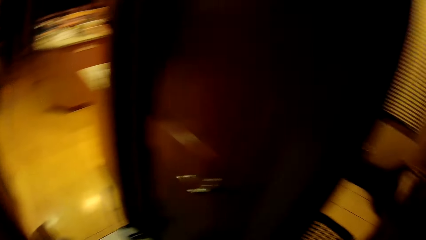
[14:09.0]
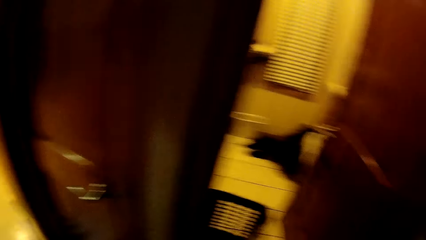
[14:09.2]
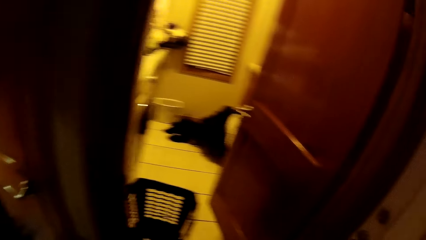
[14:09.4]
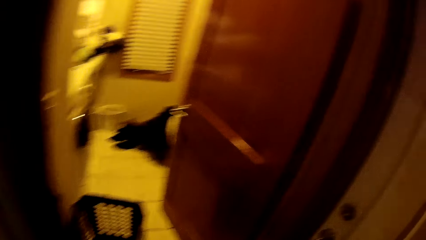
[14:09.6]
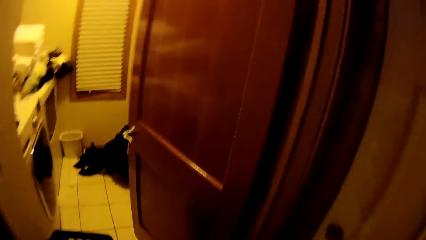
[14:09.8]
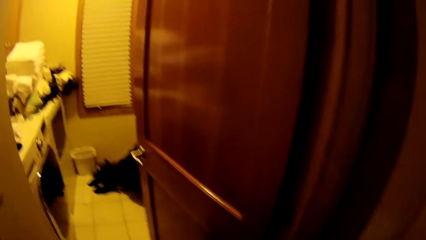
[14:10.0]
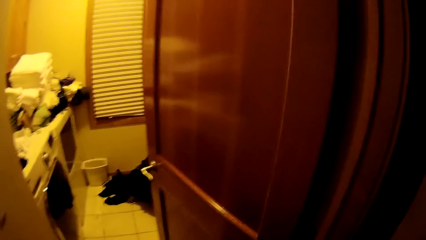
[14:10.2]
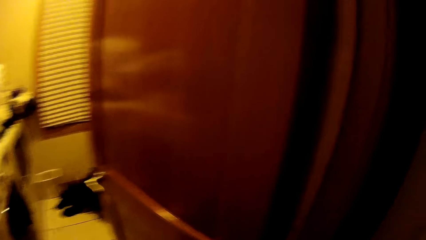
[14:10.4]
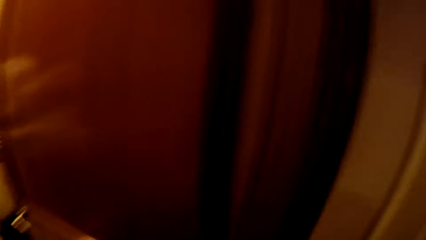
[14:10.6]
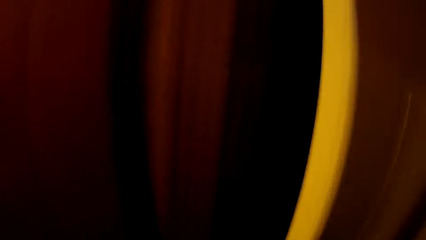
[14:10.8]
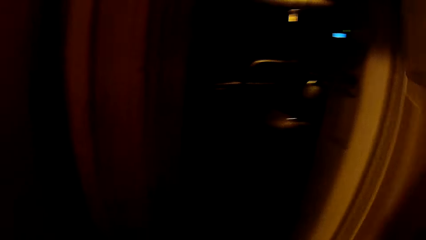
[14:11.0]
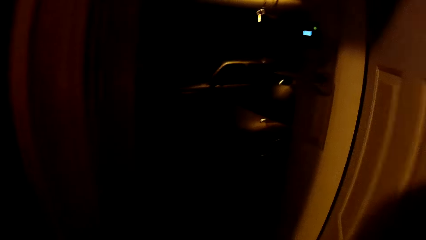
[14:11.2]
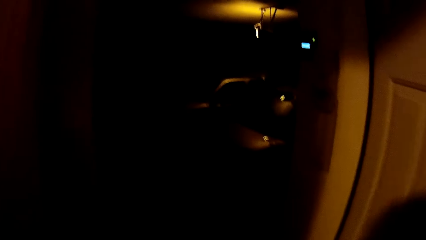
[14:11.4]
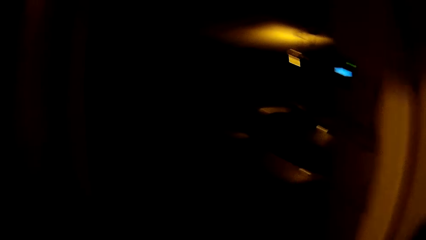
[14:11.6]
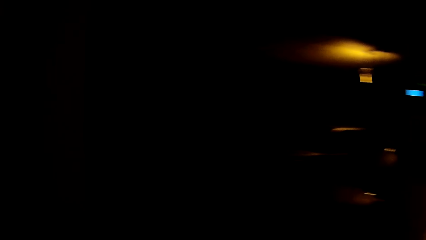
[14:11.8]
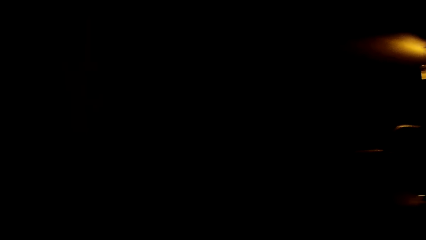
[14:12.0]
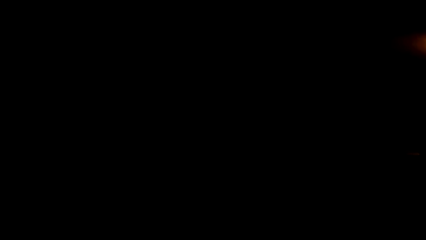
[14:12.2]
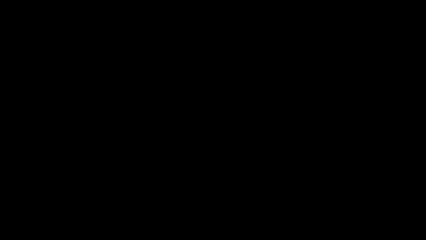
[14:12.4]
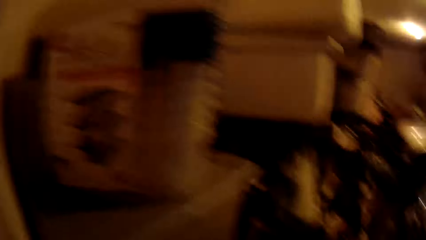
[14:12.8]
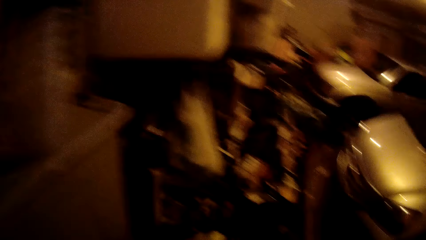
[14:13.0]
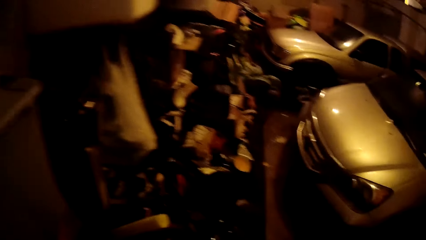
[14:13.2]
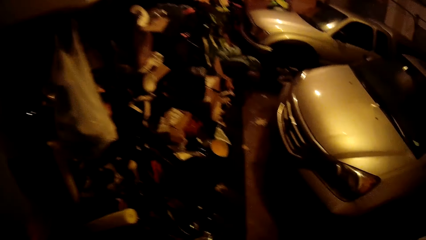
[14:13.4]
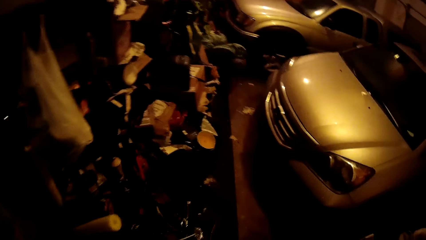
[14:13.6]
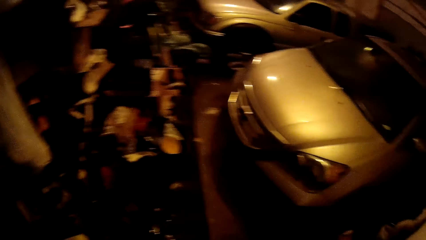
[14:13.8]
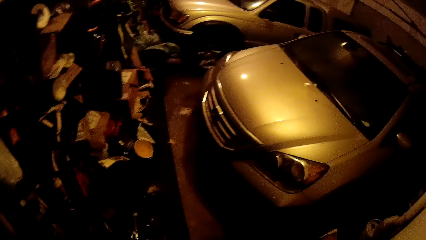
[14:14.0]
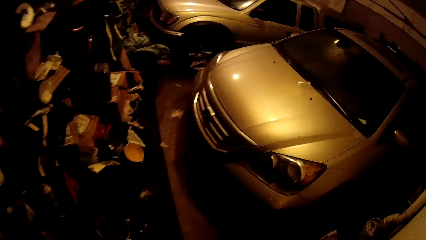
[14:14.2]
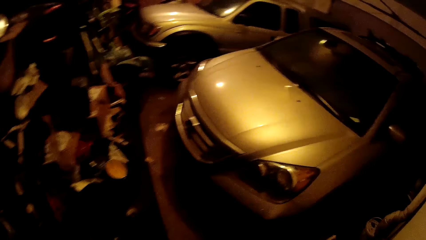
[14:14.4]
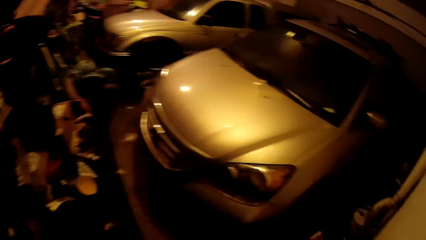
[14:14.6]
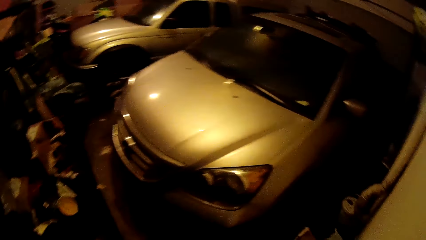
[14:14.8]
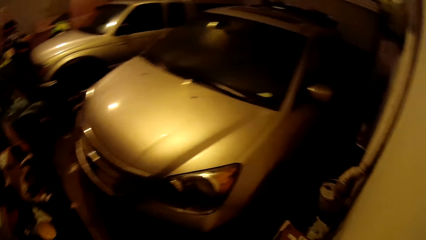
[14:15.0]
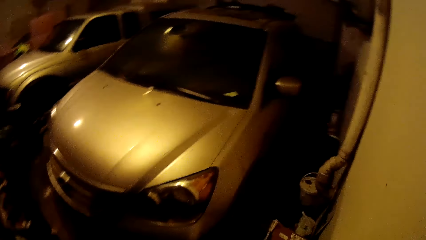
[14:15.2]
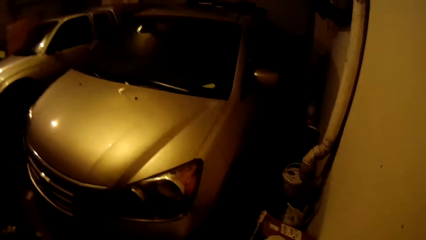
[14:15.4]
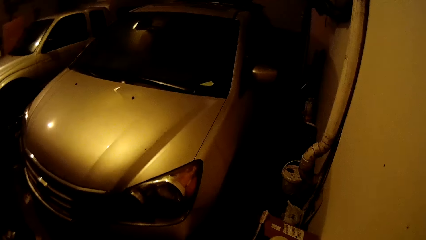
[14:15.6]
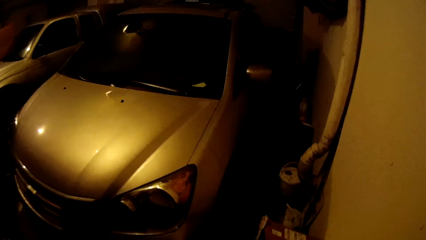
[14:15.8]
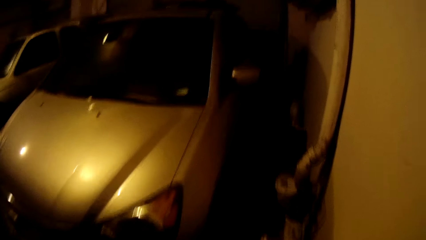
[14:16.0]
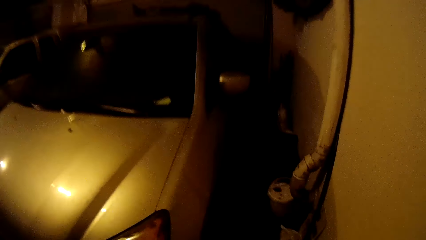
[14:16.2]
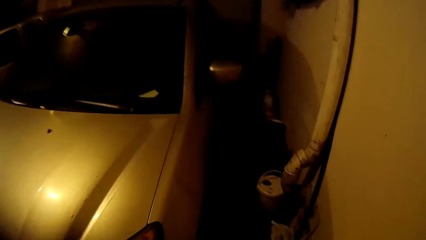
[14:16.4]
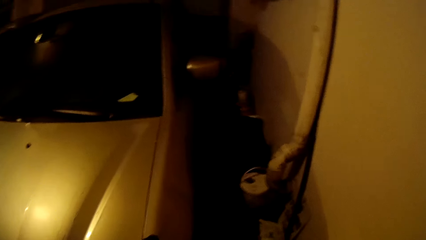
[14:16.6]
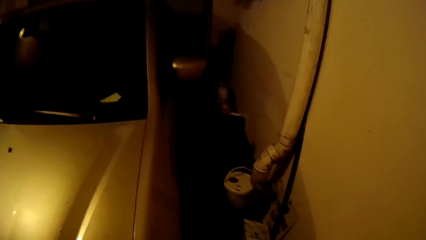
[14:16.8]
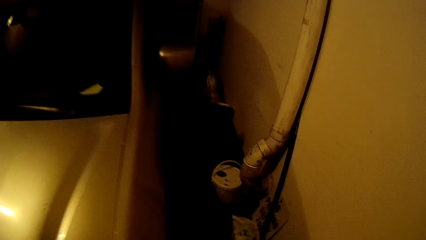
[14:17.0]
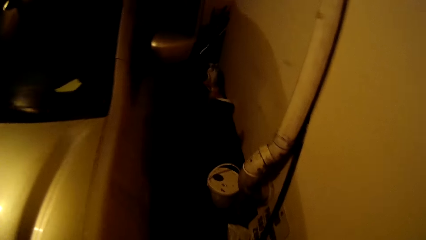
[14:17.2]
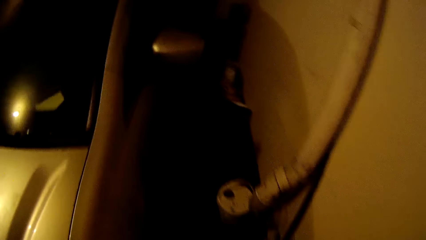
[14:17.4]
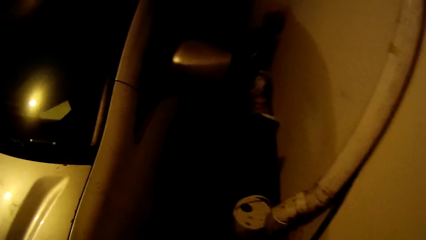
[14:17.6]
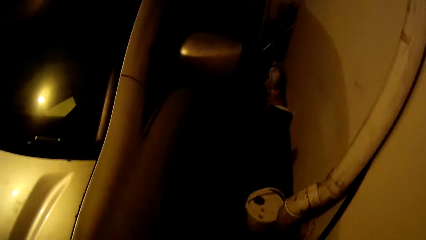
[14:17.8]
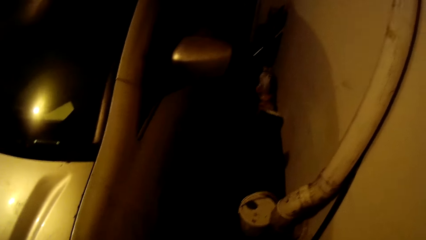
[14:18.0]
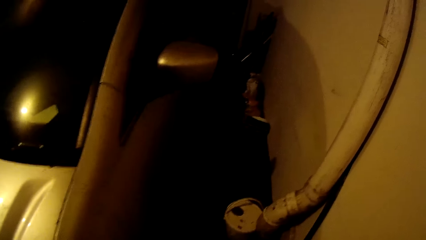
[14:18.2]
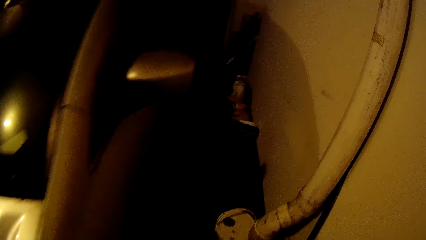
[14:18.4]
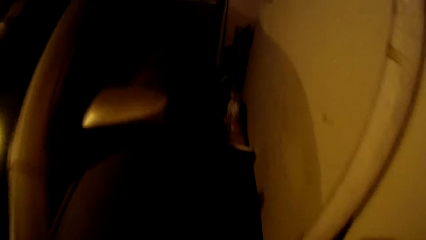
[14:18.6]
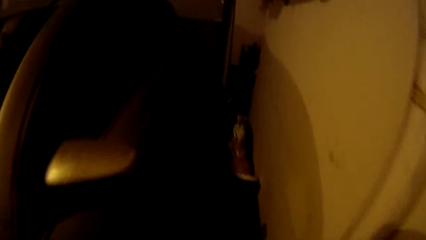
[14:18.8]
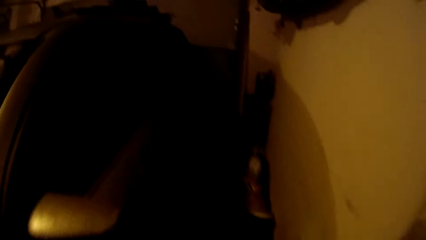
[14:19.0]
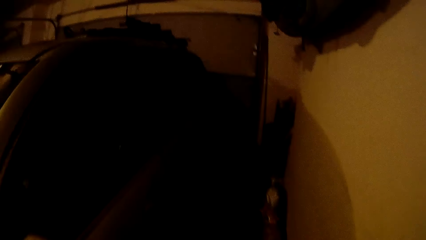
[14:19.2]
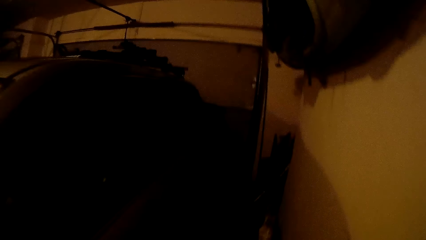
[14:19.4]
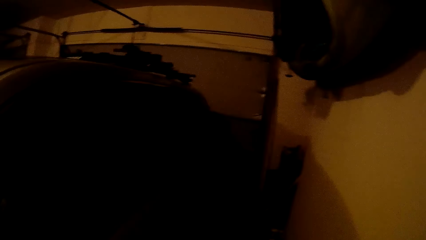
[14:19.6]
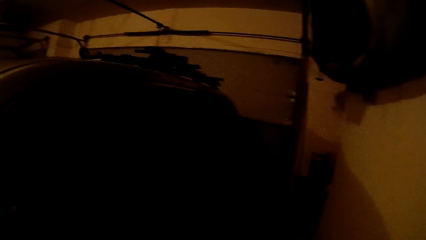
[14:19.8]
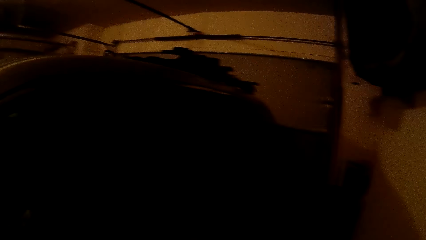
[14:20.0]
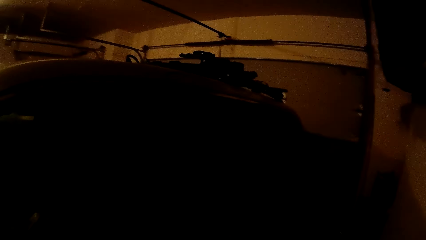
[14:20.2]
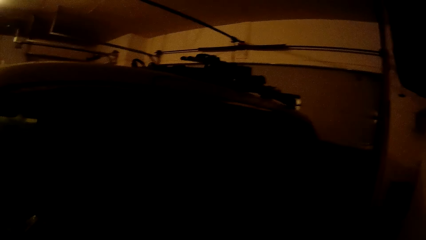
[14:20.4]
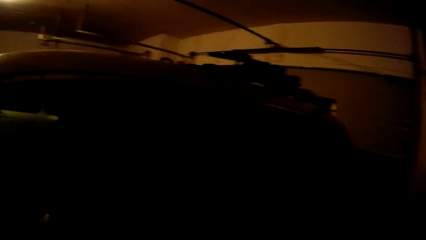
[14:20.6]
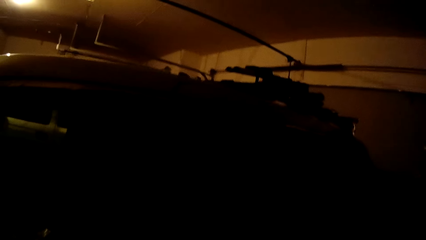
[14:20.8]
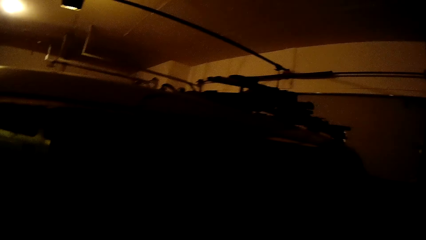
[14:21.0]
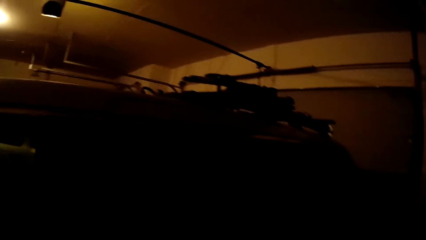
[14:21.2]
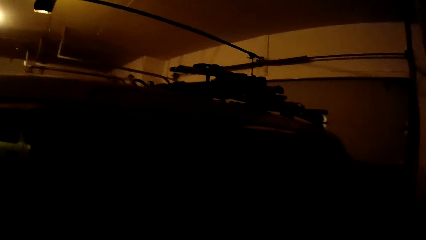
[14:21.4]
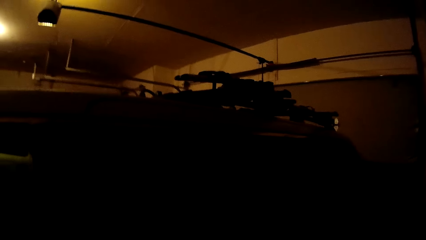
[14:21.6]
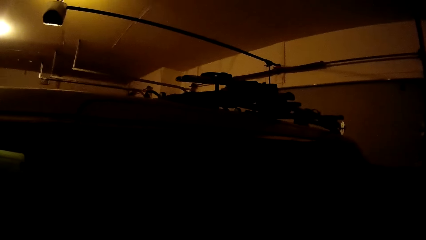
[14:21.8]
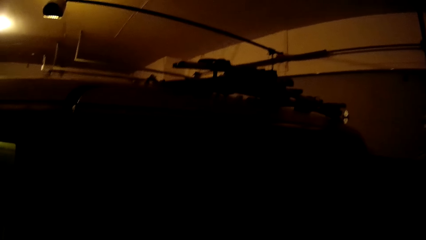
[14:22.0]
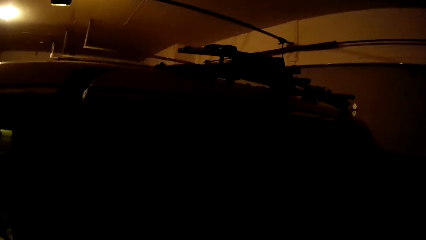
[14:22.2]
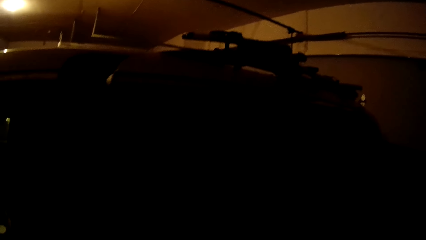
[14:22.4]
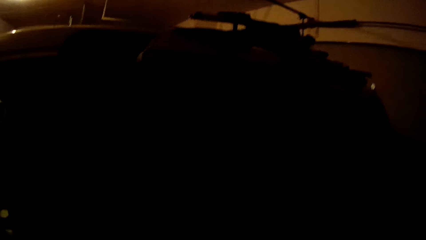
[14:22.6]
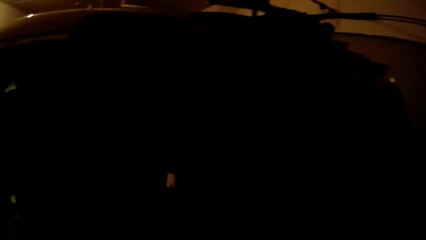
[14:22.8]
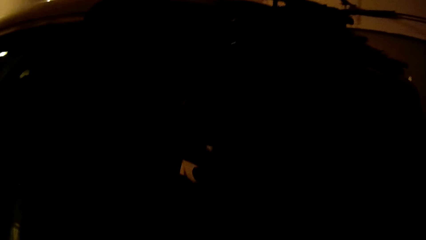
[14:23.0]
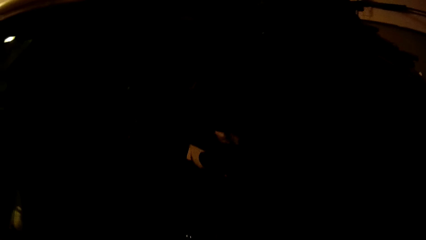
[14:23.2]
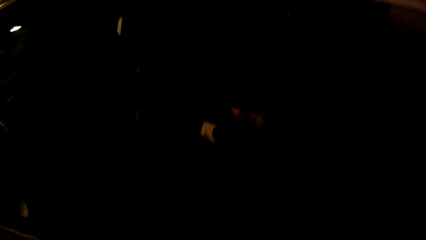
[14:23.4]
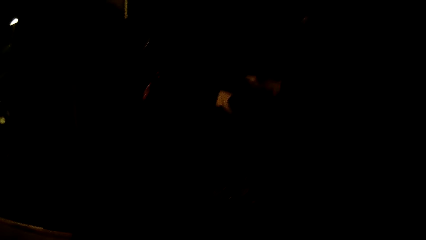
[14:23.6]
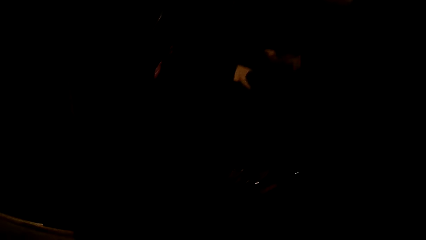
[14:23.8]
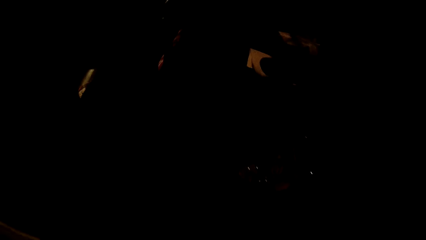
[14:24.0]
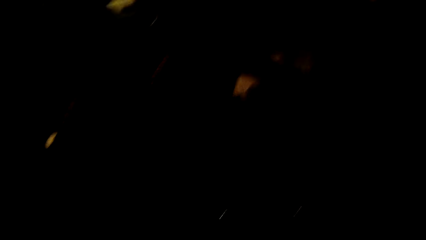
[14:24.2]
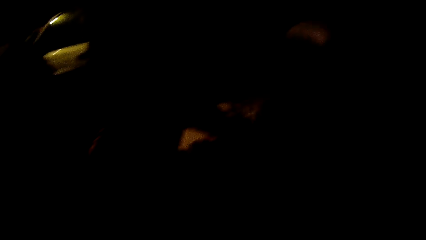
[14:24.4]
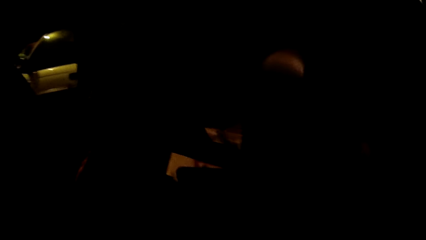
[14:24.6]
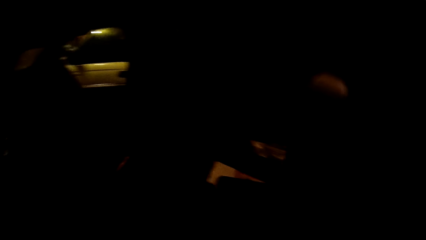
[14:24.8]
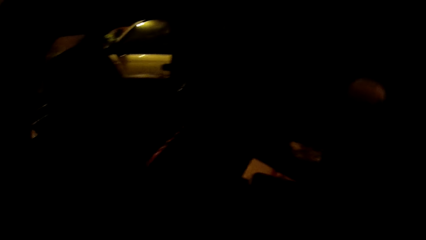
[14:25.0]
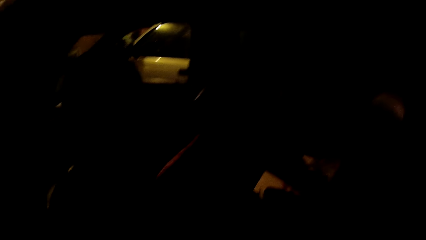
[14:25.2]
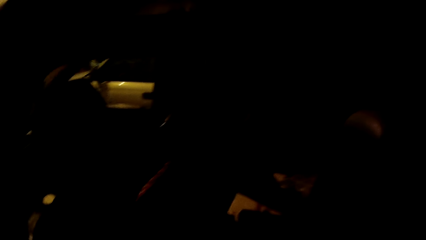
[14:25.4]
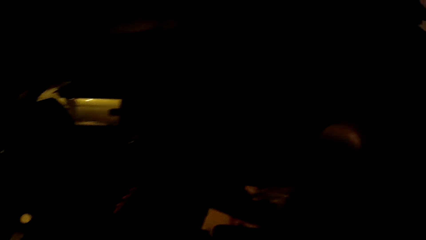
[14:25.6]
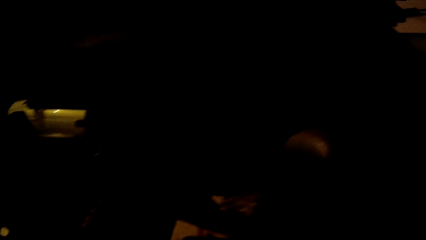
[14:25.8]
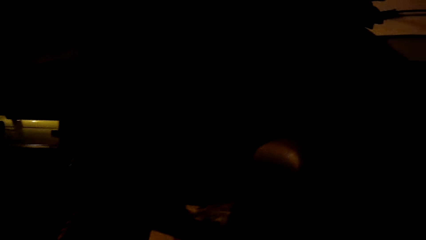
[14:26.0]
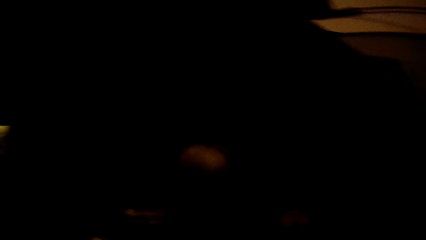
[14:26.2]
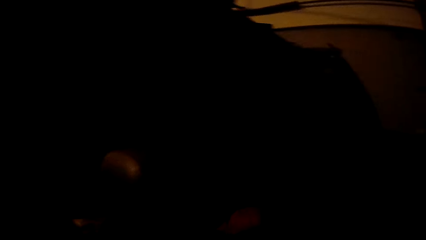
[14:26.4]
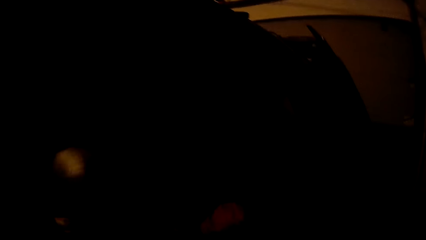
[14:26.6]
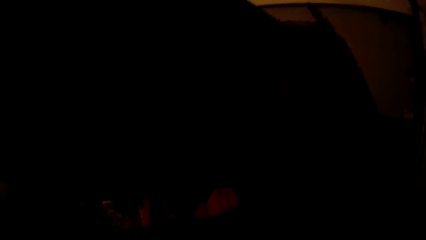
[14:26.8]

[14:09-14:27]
The camera wearer opens the main door in the room. They walk out of the house. They stare in the room. They walk beside the car at the parking.
